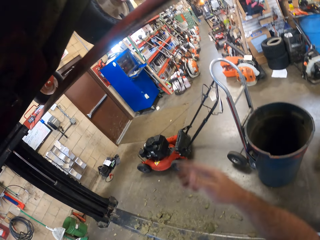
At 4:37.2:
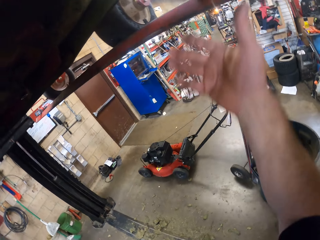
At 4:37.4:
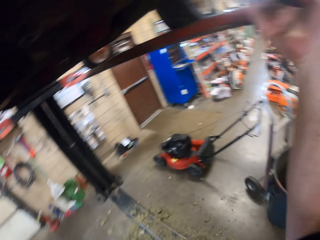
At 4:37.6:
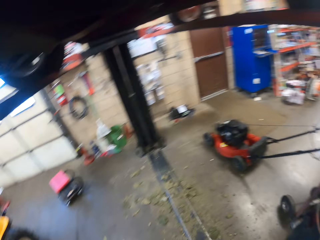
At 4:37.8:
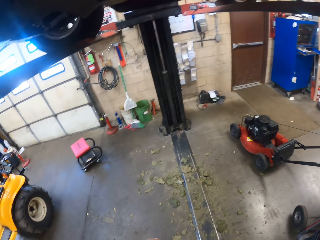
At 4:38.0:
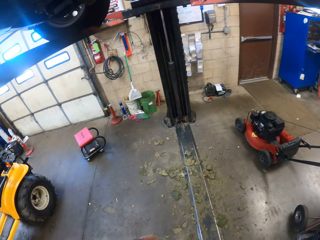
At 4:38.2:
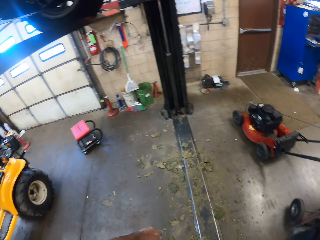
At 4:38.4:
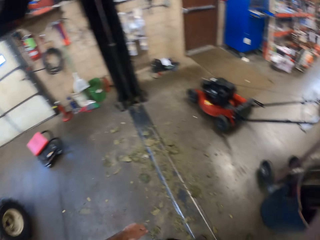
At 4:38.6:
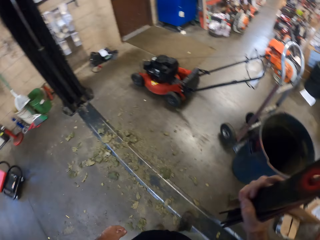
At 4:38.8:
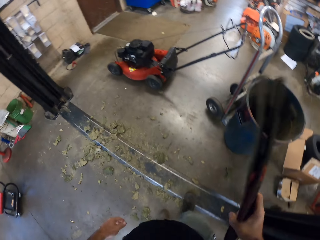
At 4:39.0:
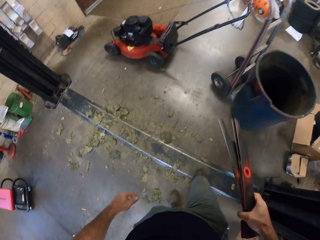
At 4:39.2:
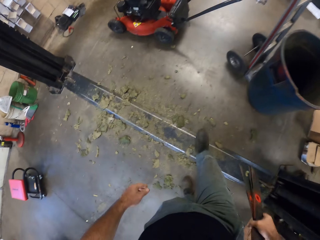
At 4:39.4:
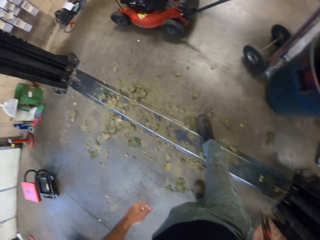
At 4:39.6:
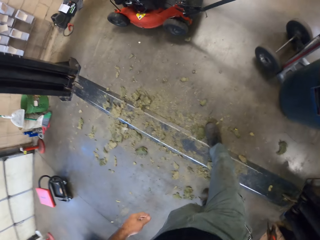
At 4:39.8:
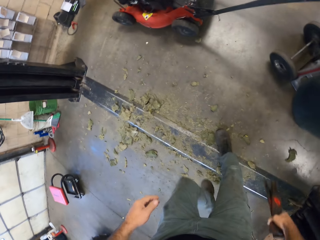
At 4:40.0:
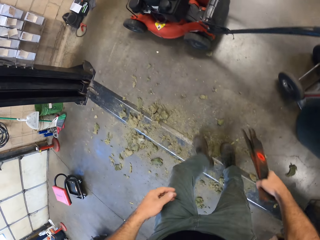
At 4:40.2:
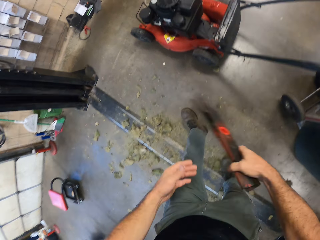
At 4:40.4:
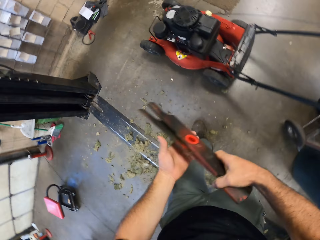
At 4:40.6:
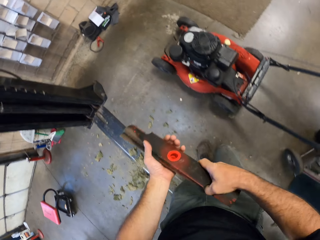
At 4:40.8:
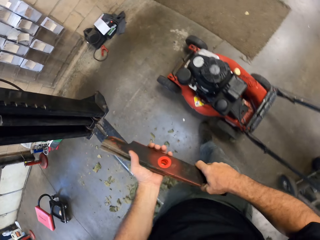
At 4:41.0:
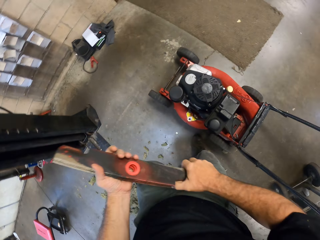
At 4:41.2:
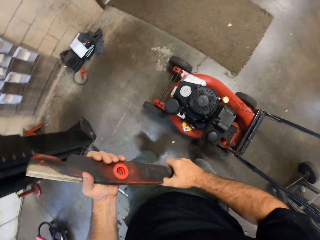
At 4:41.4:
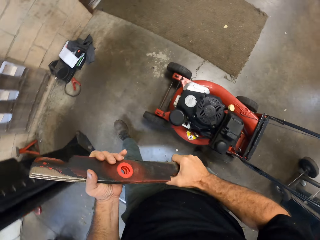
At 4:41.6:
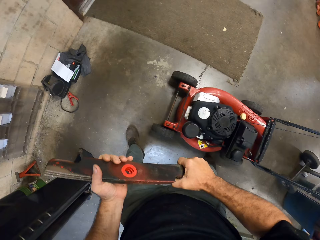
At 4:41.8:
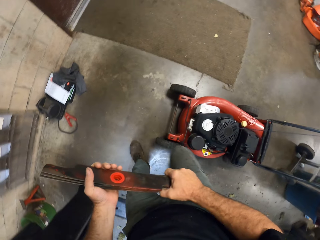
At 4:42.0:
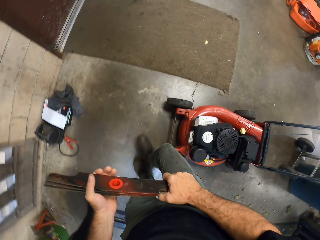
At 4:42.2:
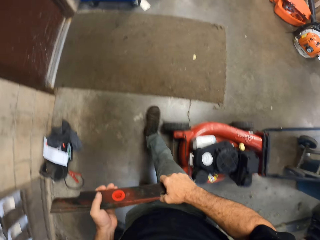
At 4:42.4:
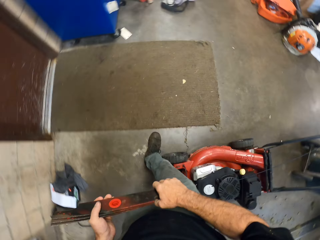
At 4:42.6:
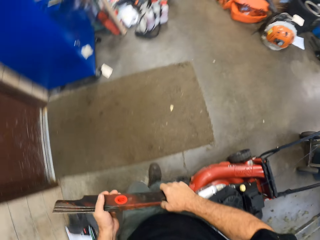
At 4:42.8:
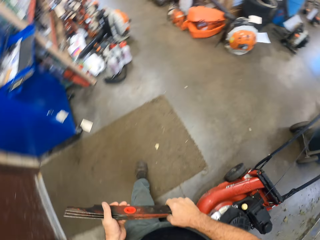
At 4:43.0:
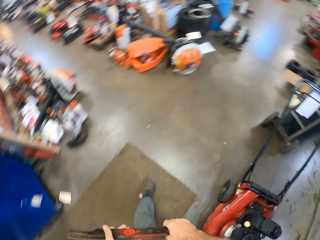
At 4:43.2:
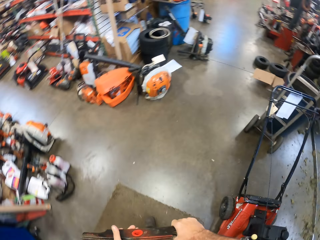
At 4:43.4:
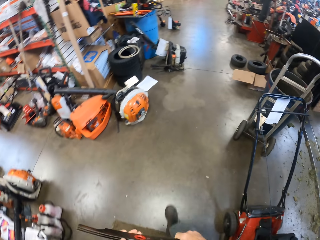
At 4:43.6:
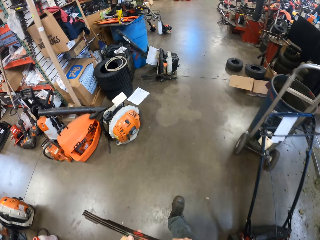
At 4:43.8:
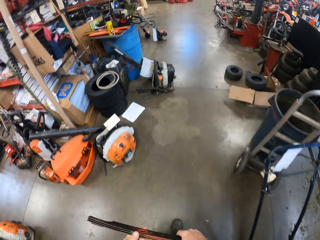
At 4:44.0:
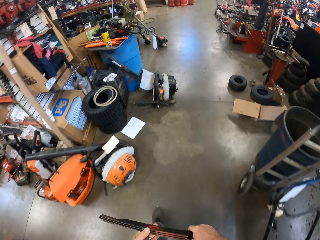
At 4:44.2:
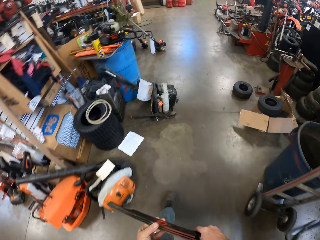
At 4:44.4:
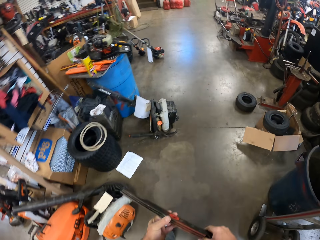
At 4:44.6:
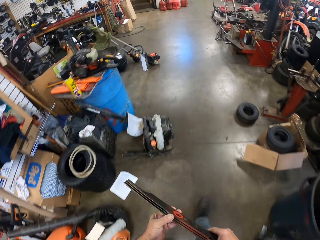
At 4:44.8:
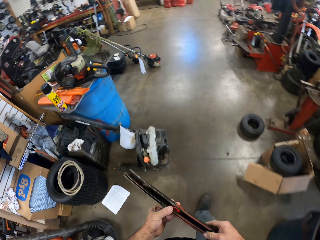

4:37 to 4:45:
The camera wearer walks around the workshop. He picks up the three metal plates from the lift with his right hand. He walks around the workshop. He holds the metals with both hands. He walks around the workshop.

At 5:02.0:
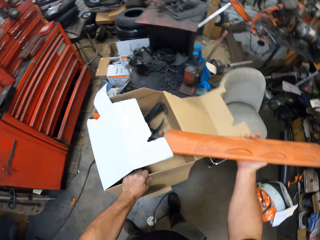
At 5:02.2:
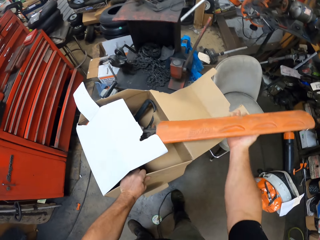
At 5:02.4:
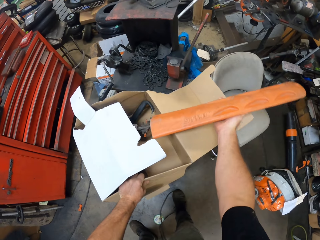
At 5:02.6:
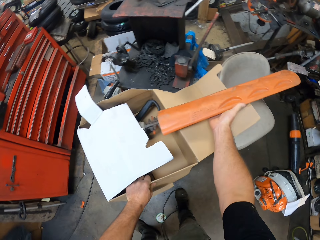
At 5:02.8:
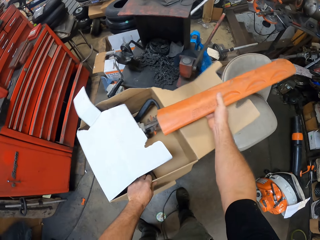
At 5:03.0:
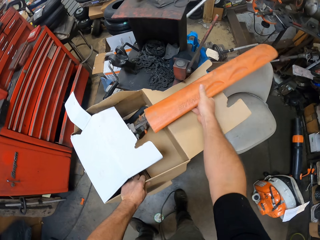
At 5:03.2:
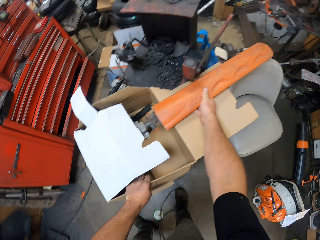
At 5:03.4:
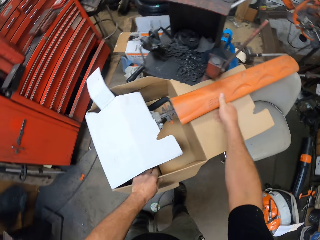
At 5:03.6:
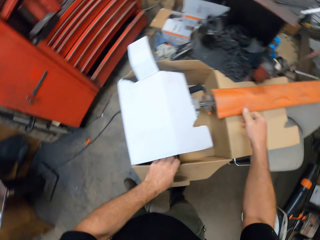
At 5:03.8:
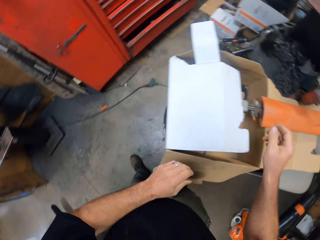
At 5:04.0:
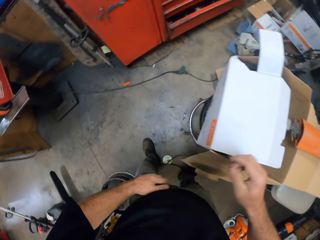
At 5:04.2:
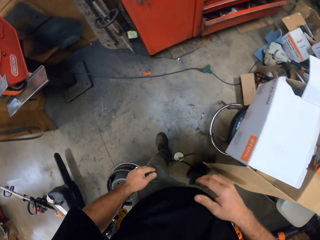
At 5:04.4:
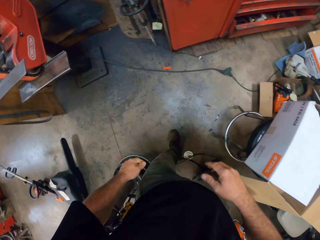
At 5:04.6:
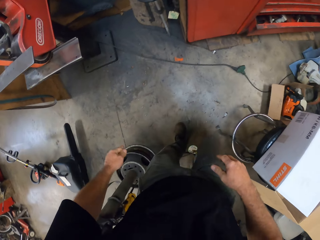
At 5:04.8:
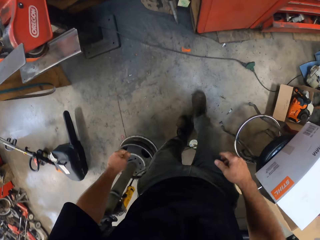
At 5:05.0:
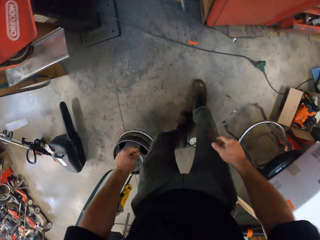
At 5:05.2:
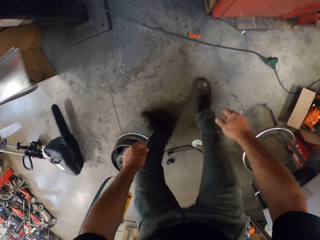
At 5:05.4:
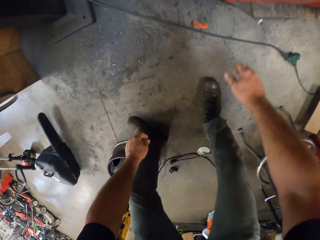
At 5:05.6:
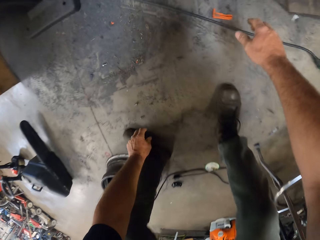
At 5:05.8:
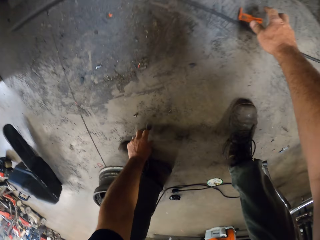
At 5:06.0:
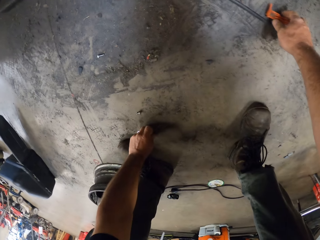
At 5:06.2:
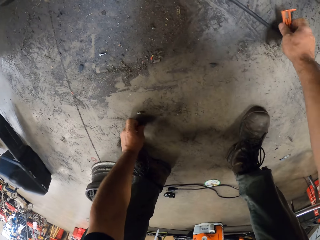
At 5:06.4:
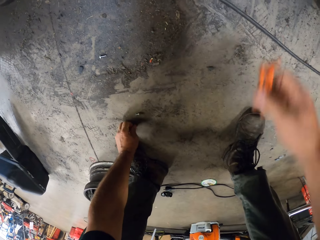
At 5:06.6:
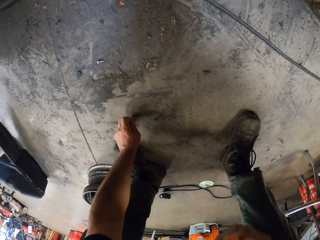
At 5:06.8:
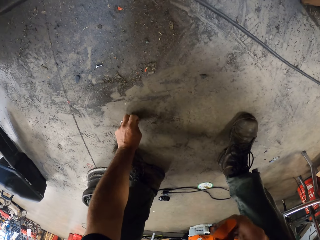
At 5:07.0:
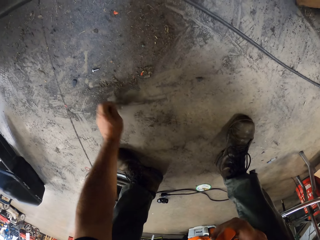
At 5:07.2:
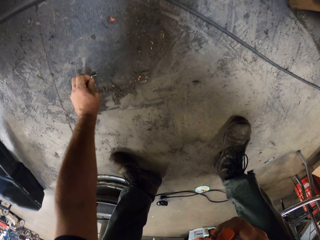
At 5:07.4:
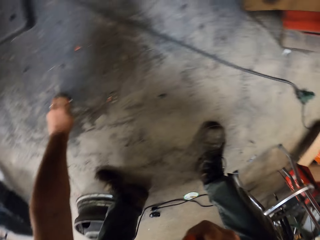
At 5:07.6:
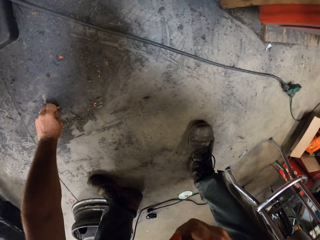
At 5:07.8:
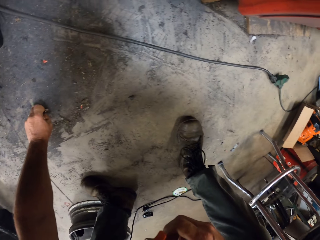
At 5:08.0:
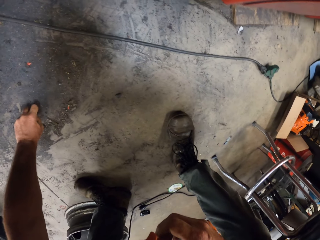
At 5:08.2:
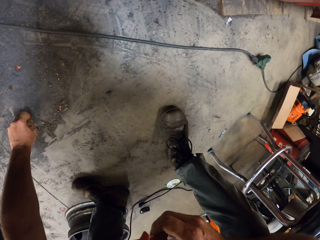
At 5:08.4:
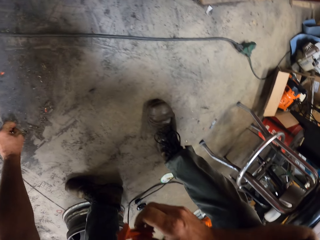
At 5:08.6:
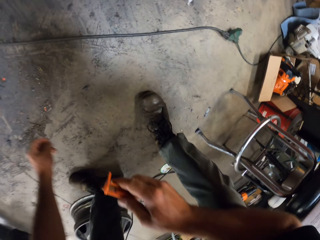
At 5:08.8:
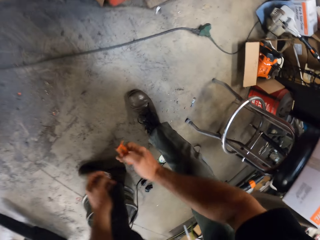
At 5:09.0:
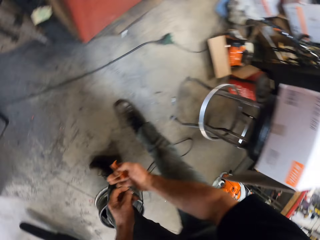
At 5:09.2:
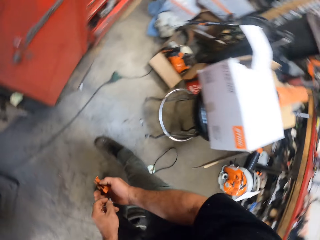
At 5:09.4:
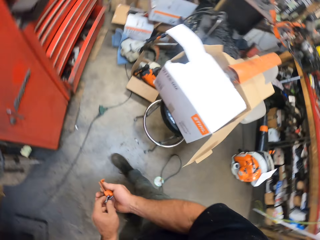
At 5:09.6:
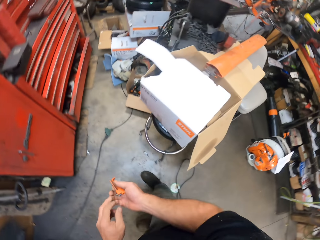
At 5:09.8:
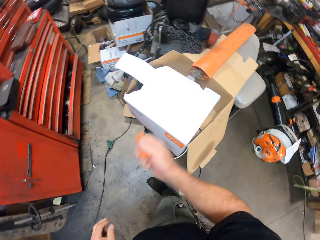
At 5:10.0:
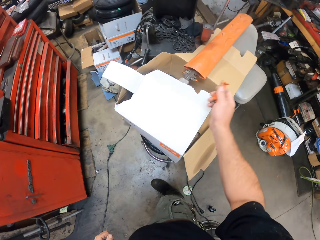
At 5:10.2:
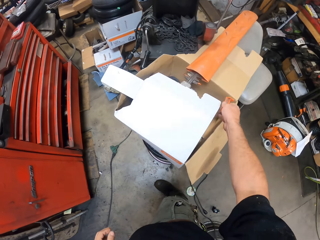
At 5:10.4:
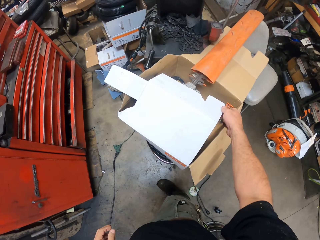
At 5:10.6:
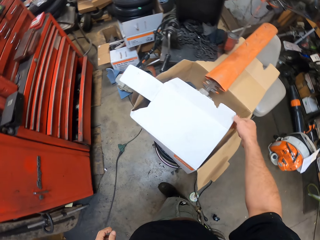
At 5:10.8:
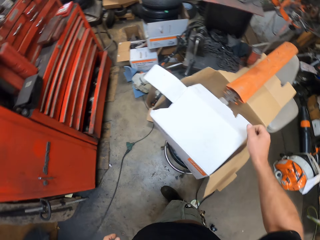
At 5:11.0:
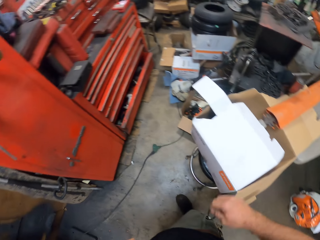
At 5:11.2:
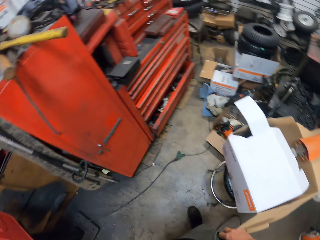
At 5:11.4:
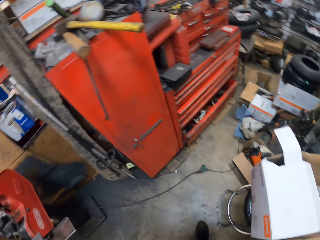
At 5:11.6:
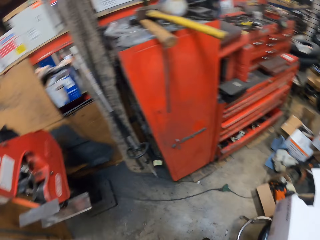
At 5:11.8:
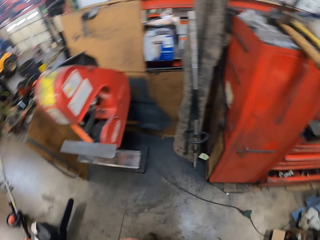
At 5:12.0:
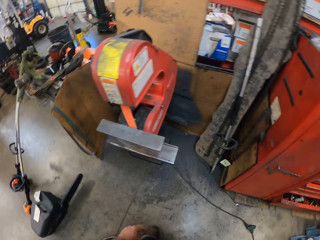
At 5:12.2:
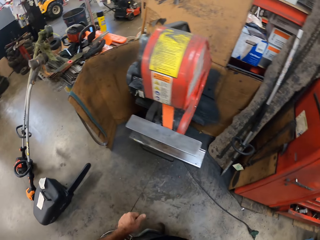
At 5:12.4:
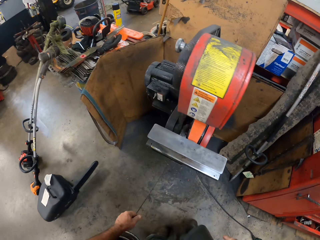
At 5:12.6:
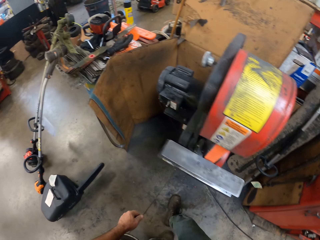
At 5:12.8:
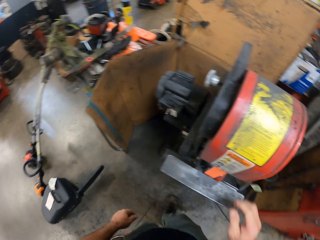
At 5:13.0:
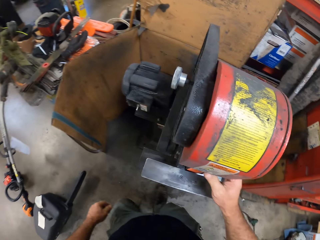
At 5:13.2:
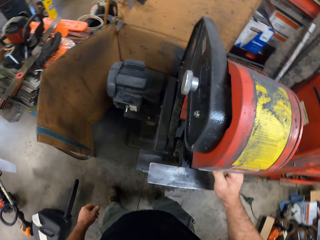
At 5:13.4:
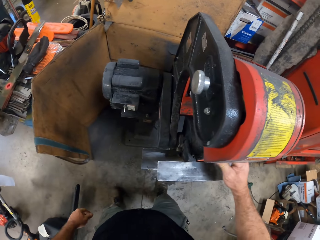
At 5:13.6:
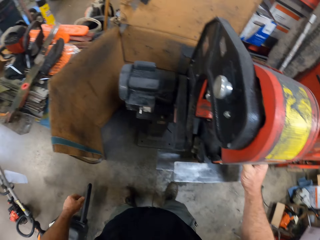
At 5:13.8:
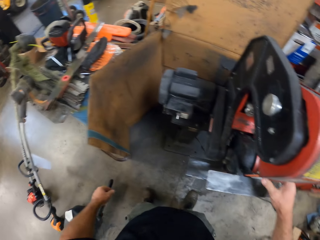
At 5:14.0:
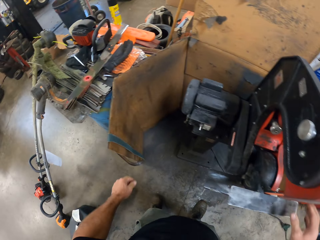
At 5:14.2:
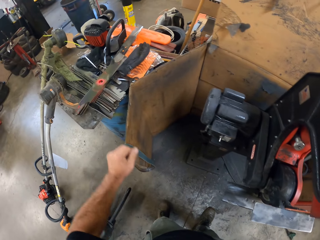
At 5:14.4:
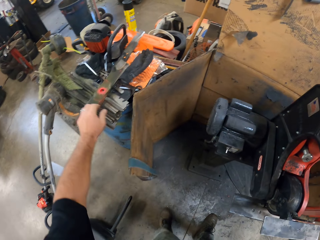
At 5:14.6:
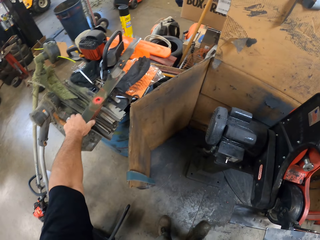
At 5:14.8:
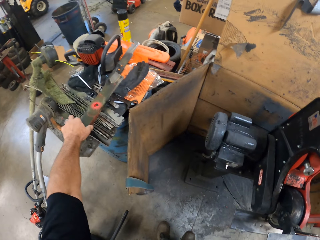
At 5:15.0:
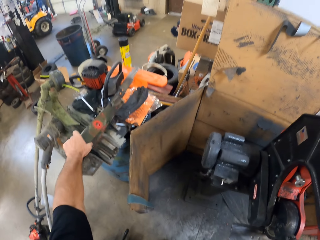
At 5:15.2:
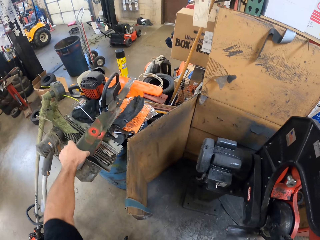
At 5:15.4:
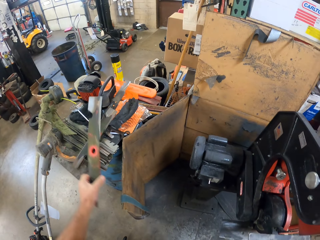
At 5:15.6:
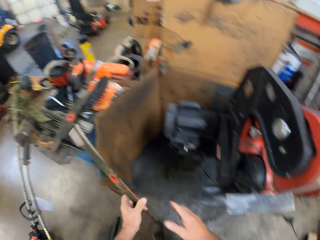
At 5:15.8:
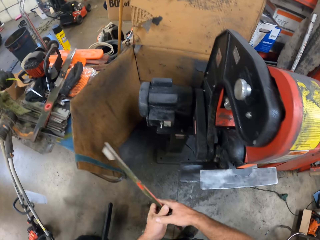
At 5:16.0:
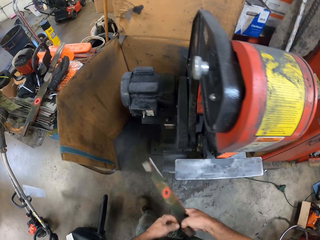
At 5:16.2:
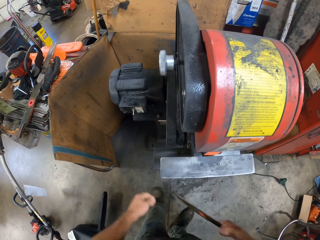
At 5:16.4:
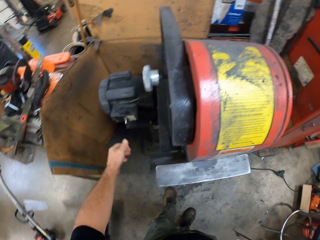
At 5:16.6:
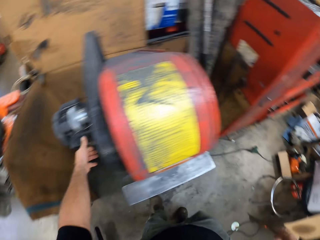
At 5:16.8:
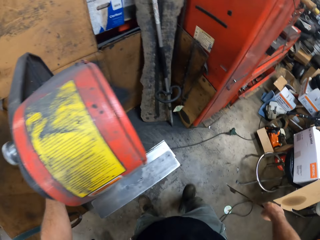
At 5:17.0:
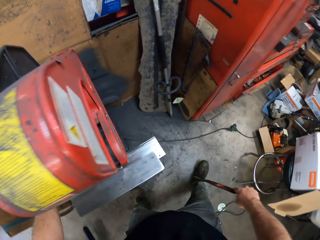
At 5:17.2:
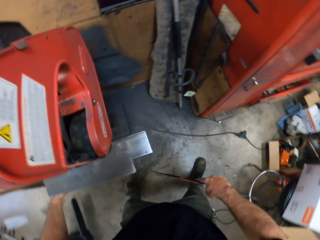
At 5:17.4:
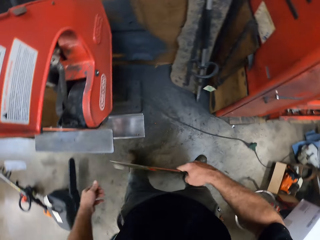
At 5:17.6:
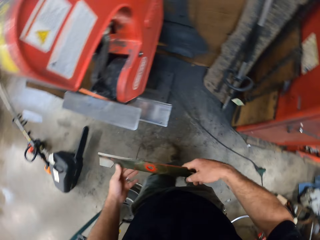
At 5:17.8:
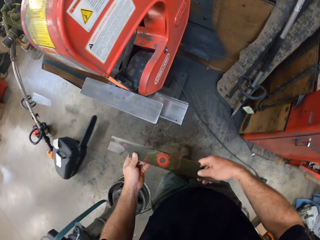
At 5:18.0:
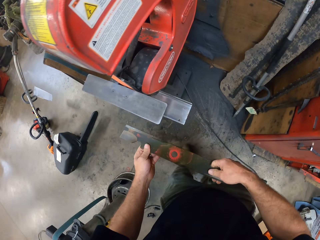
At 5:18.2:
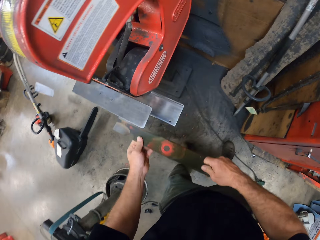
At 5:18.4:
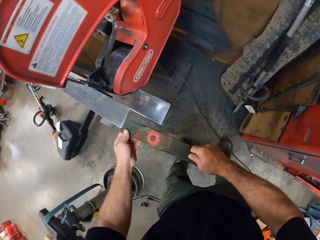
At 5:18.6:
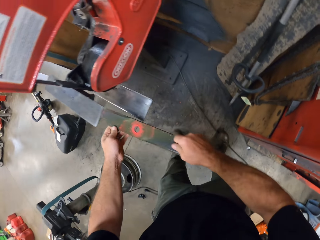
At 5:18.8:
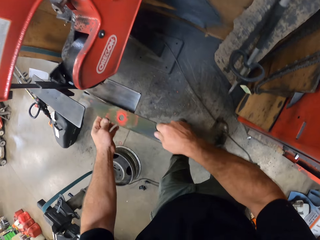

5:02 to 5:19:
The camera wearer drops the carton on the metal chair. He drops the chainsaw into the carton. He picks a plastic from the floor with his right hand. He picks up screws from the floor with his left hand. He passes the screws from his left hand to his right hand. He drops the plastic and screws in his right hand into the carton. He places his right hand on a blade sharpening machine. He picks the first blade from the workshop table with his left hand. He passes the blade from his left hand to his right hand. He switches on the blade sharpening machine with his left hand.
